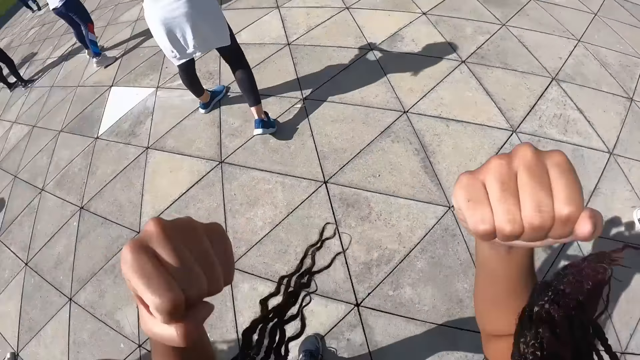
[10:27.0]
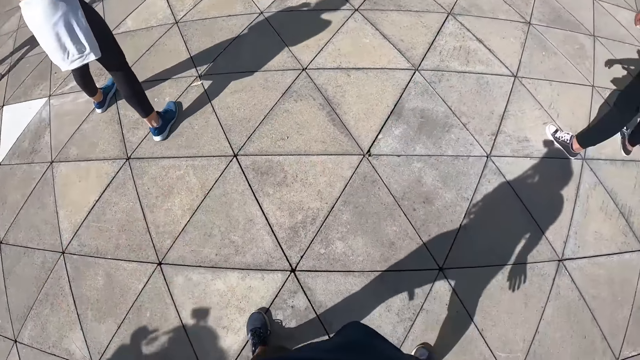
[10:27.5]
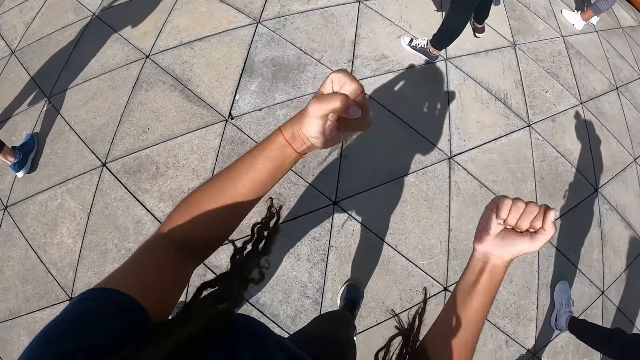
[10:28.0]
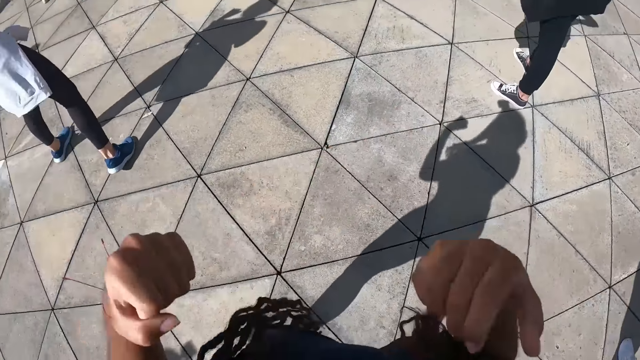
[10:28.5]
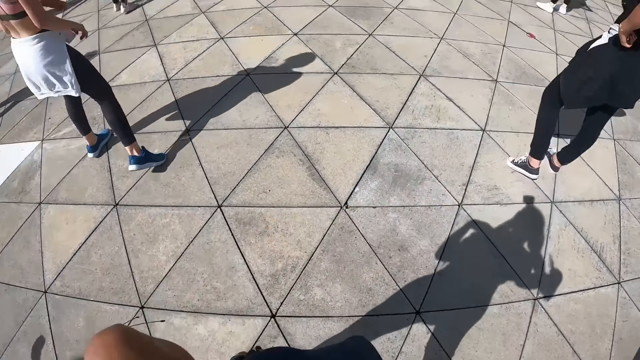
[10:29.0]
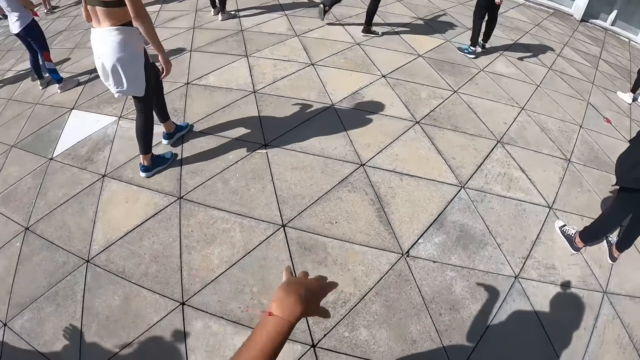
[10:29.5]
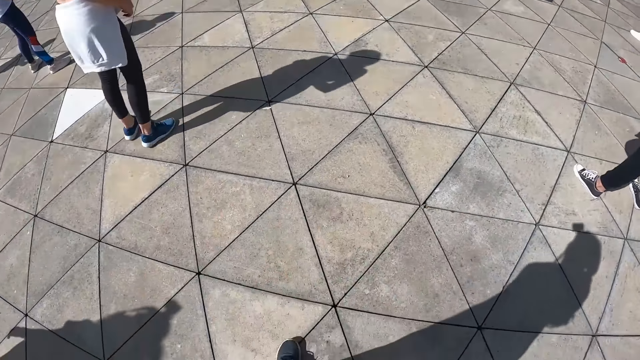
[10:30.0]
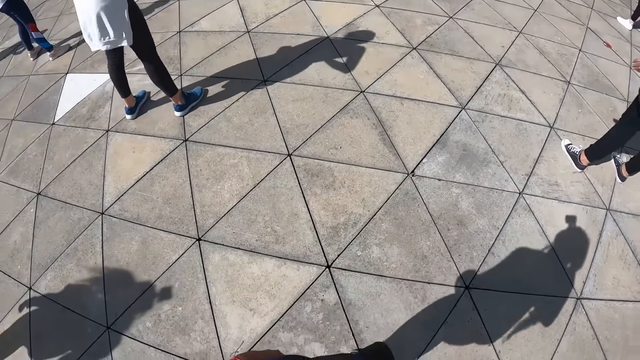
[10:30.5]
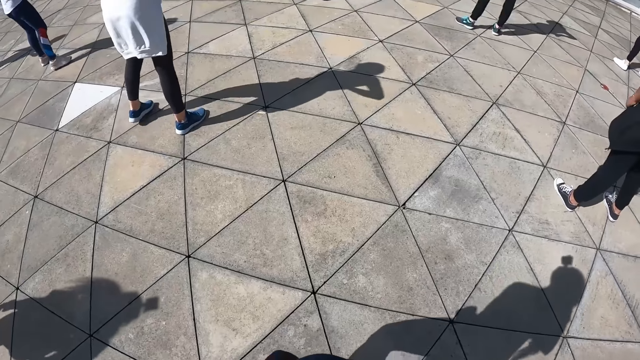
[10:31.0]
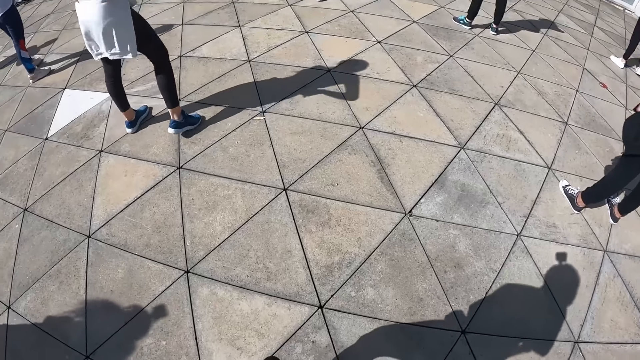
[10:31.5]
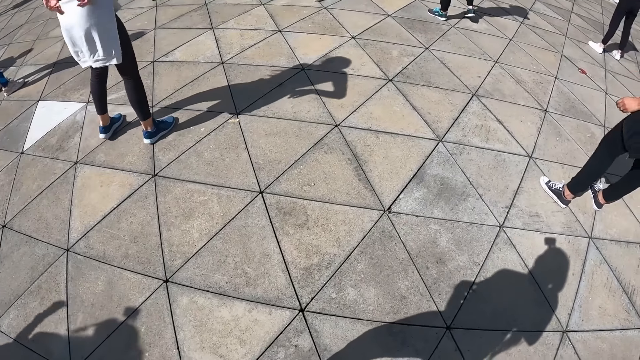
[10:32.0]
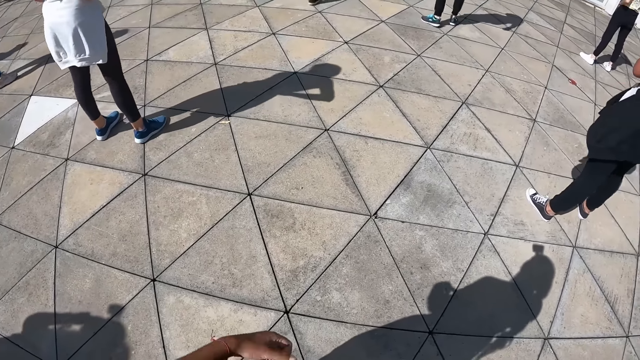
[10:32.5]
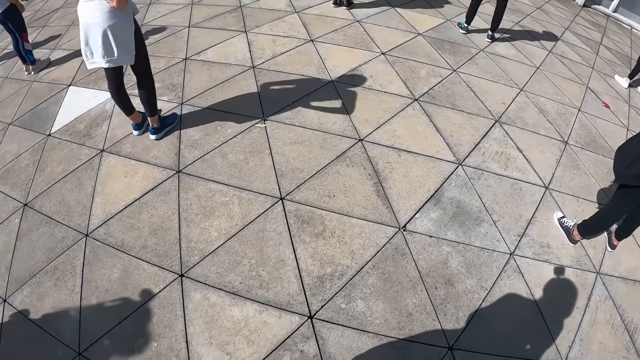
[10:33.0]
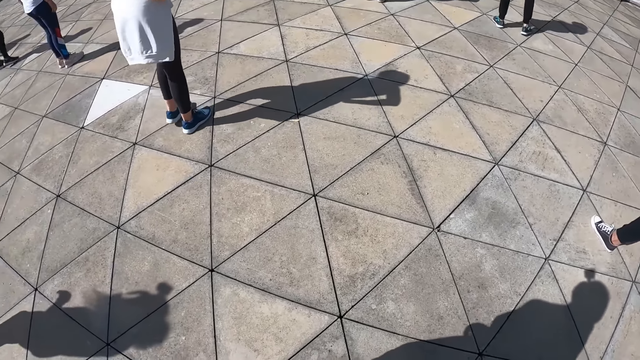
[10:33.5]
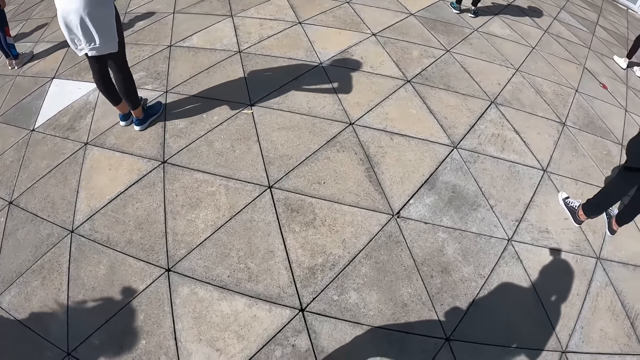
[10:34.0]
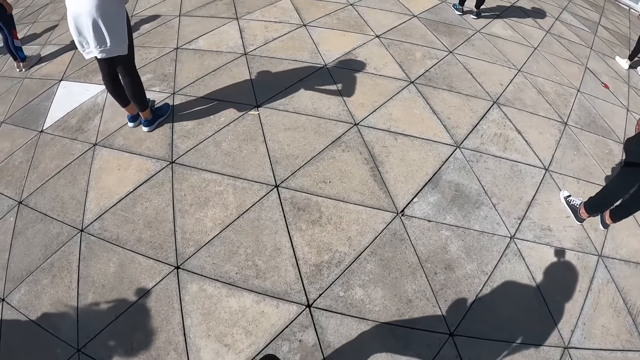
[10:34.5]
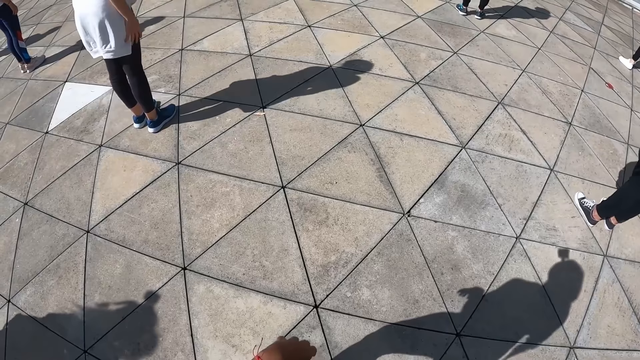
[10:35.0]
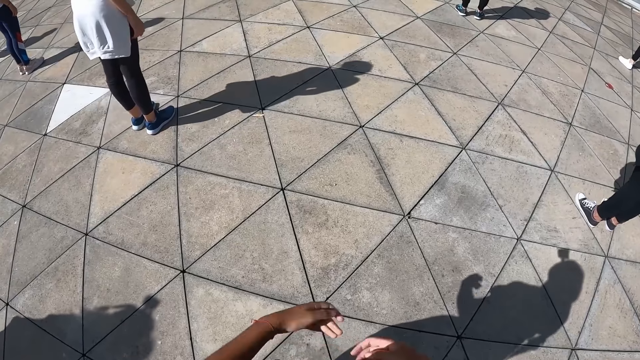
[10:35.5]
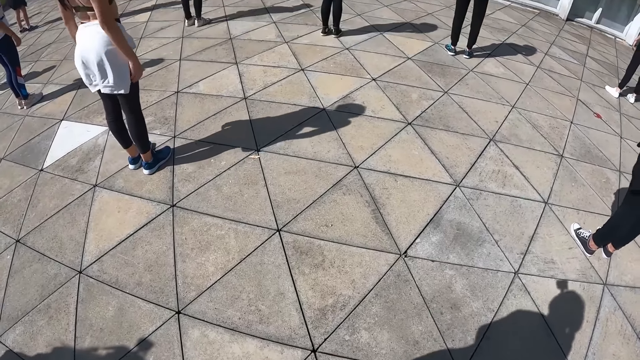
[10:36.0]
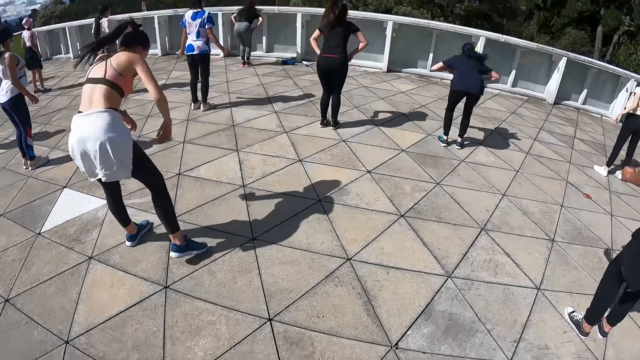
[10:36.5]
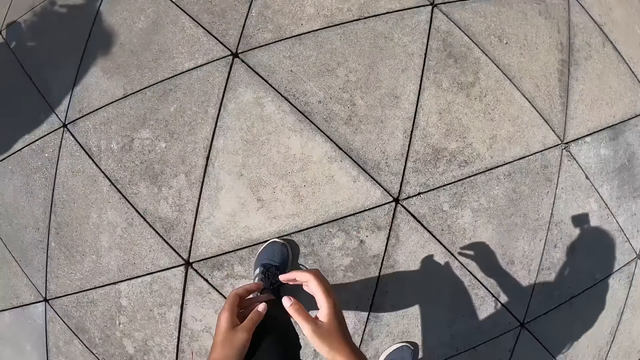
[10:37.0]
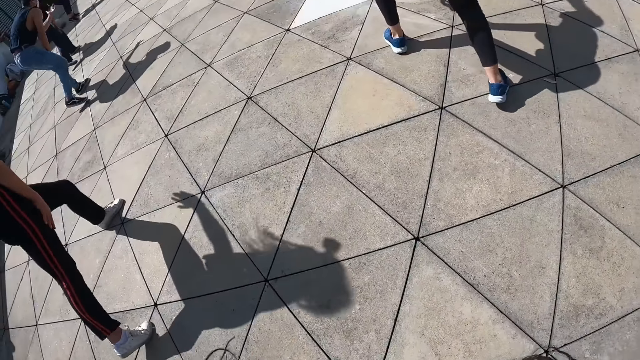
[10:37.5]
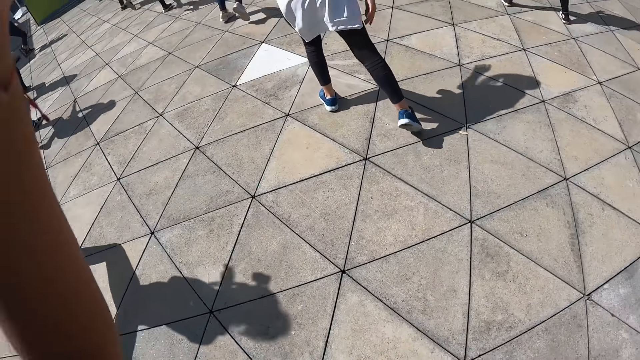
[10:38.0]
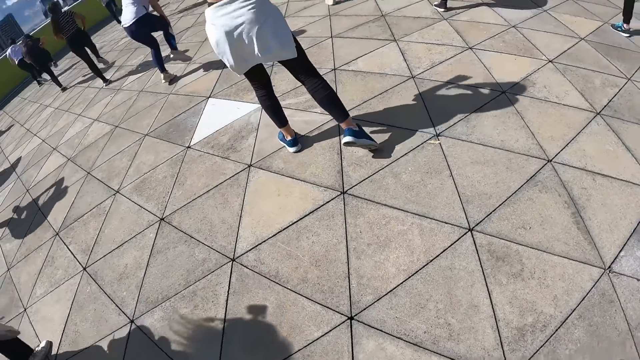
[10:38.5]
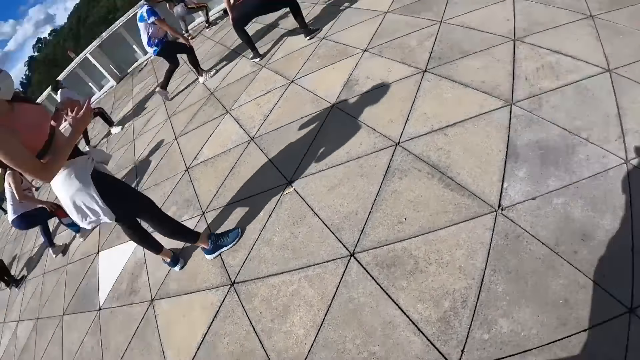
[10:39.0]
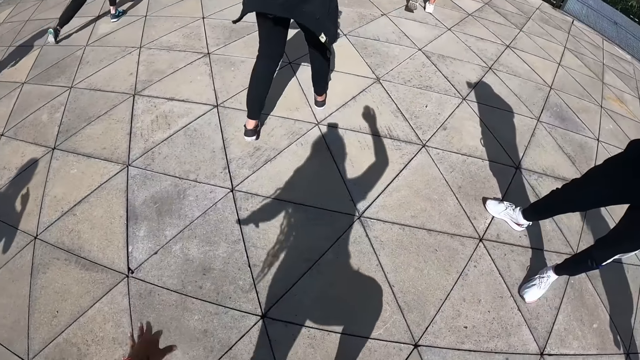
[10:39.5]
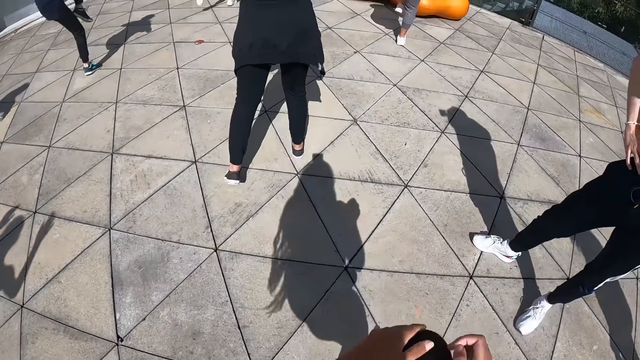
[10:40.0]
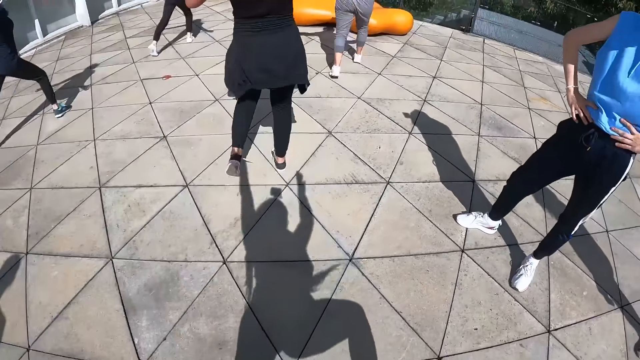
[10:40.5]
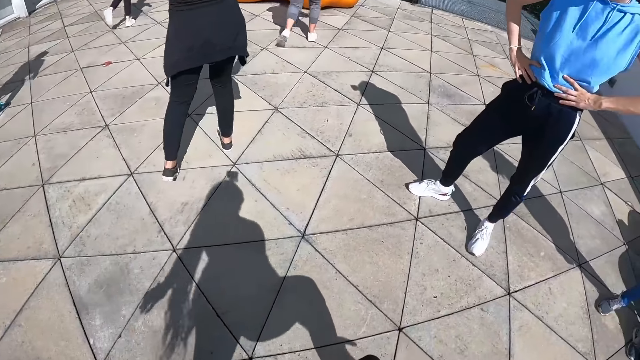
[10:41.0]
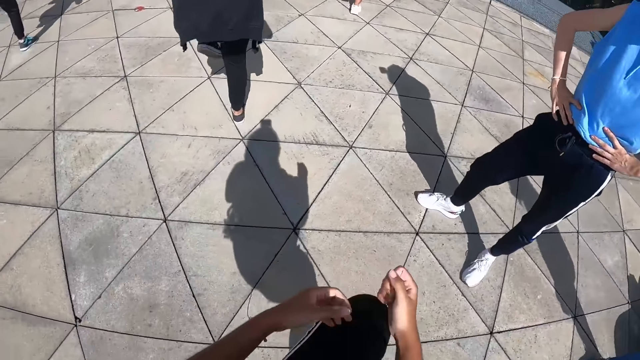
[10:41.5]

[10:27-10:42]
The camera wearer flips her hair back and stares at the floor. A woman dances in the studio. The camera wearer dances in the studio. Another woman dances in the studio. A third woman dances in the studio.

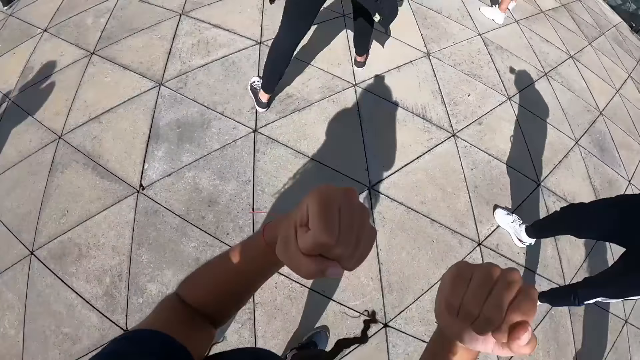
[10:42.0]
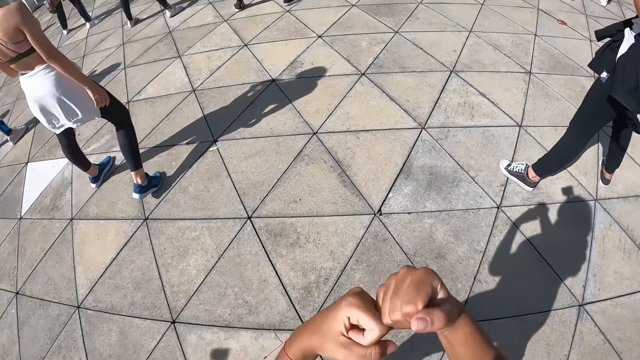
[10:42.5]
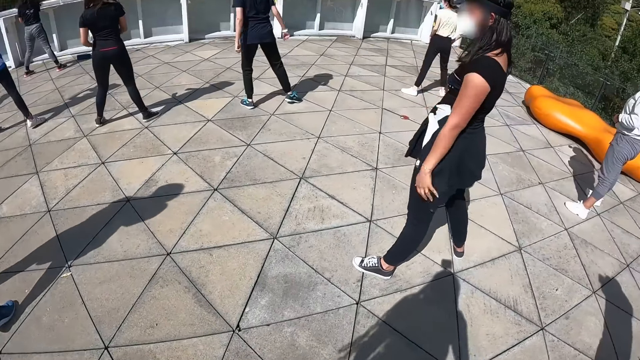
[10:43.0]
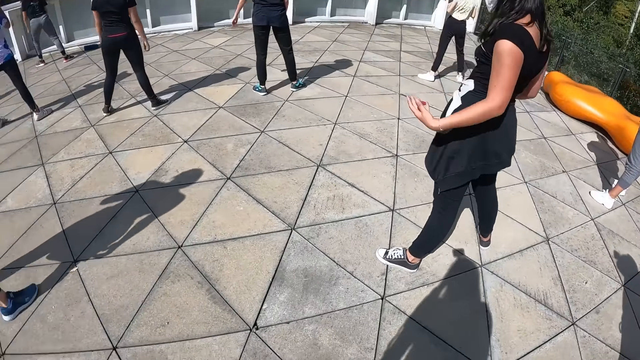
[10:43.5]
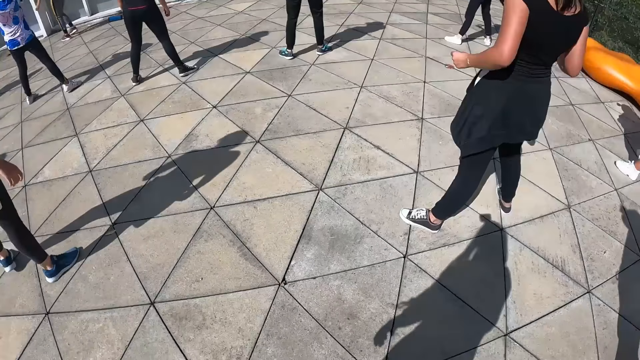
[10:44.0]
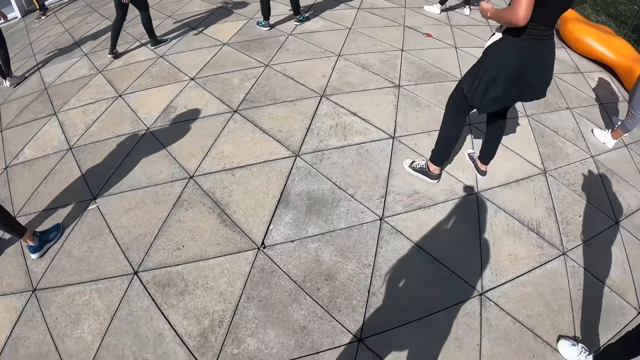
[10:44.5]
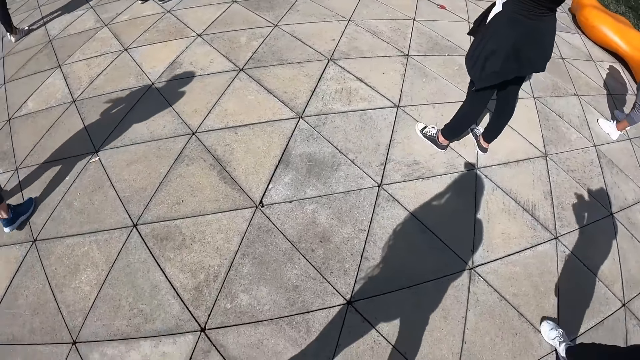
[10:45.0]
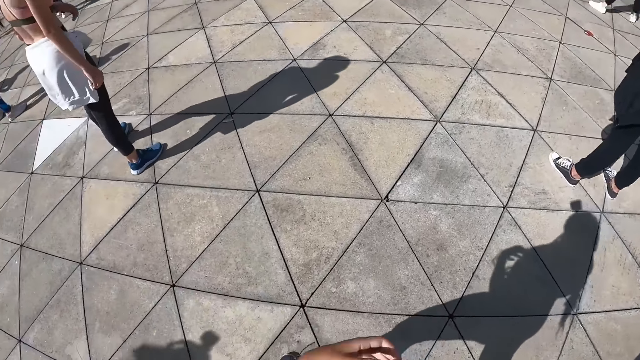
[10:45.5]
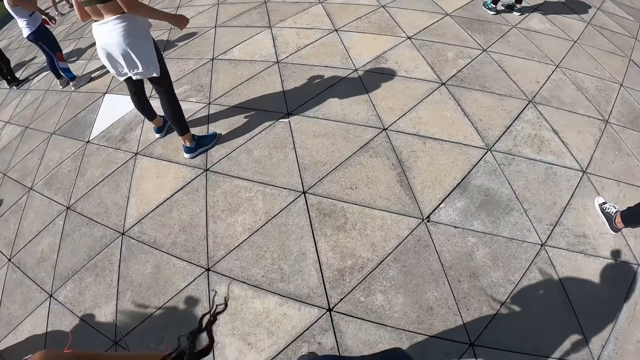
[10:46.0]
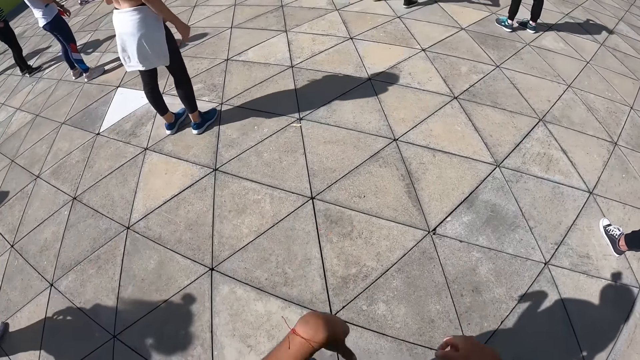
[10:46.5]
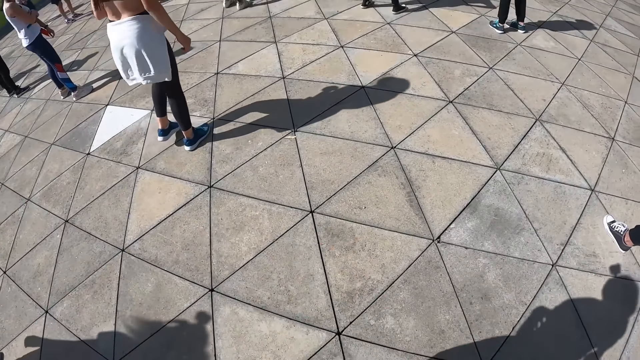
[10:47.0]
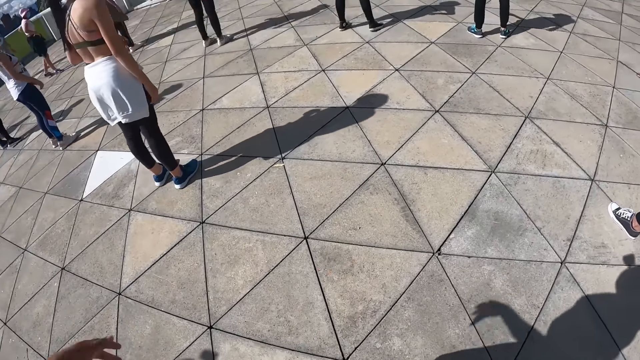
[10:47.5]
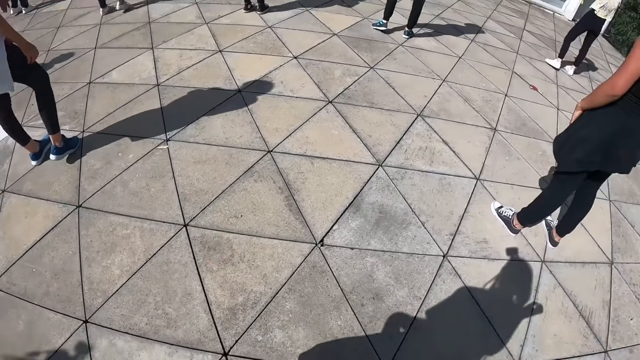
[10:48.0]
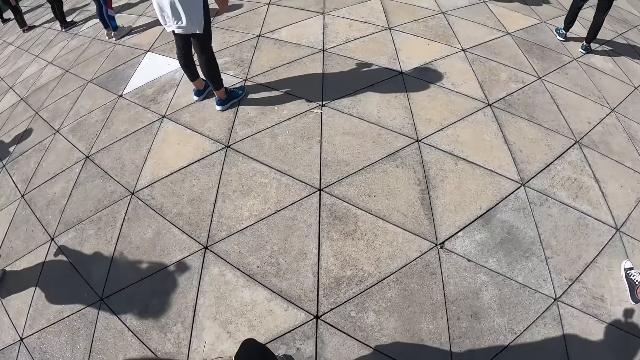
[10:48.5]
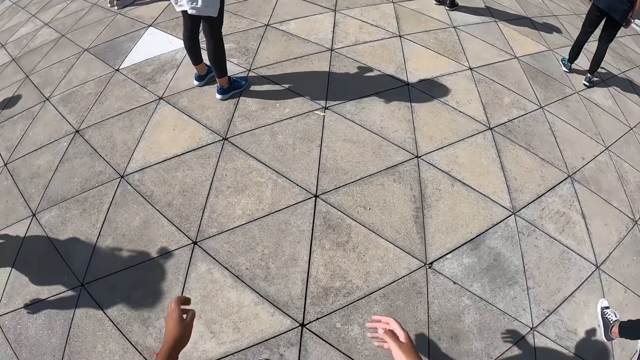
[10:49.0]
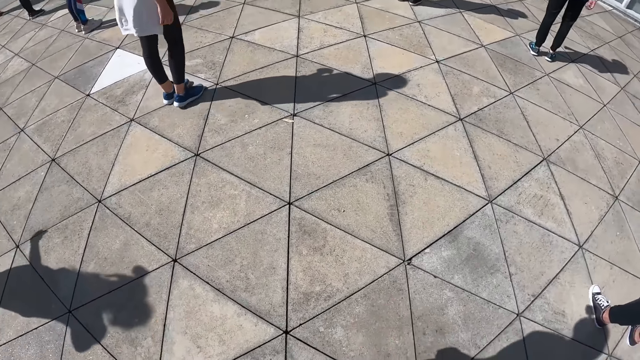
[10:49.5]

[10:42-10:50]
The camera wearer stares at the floor. They dance.
